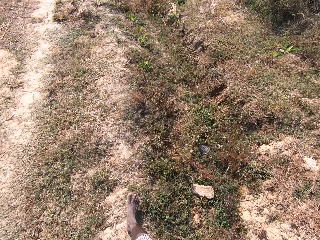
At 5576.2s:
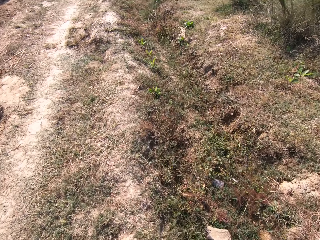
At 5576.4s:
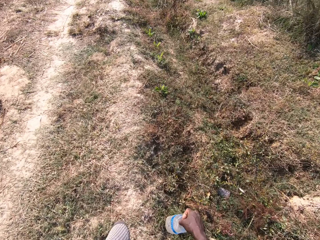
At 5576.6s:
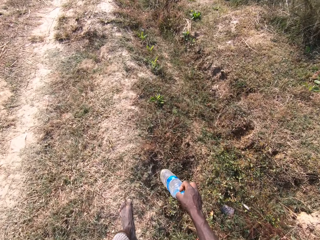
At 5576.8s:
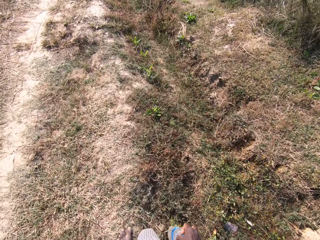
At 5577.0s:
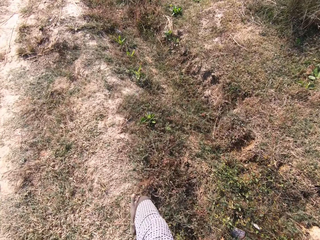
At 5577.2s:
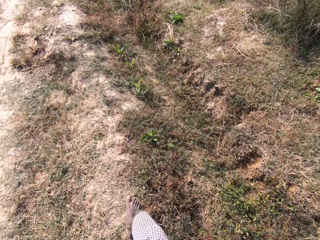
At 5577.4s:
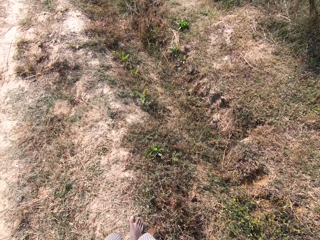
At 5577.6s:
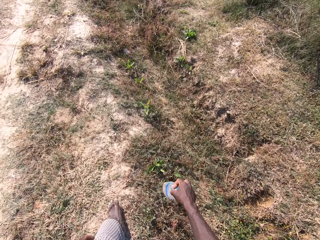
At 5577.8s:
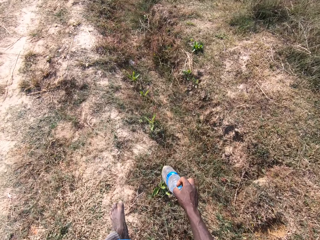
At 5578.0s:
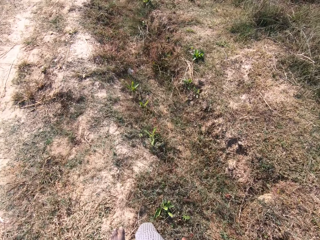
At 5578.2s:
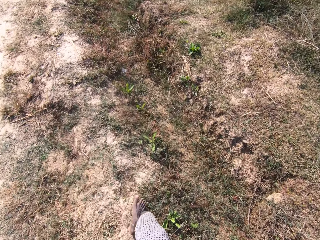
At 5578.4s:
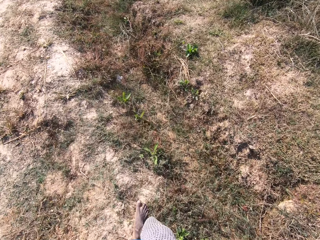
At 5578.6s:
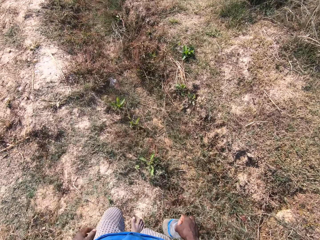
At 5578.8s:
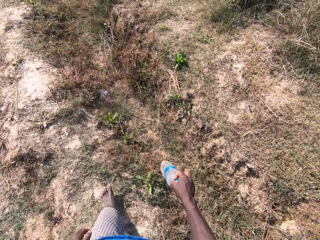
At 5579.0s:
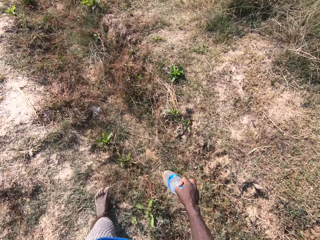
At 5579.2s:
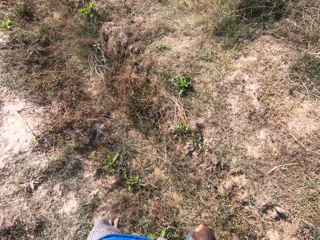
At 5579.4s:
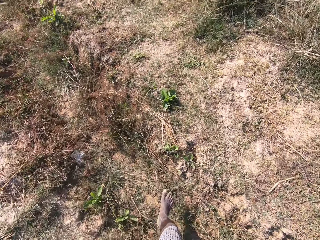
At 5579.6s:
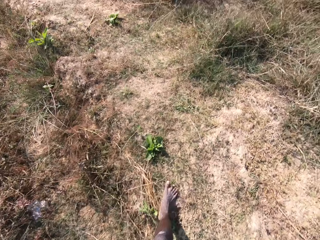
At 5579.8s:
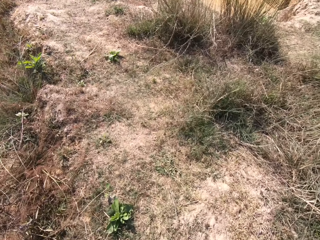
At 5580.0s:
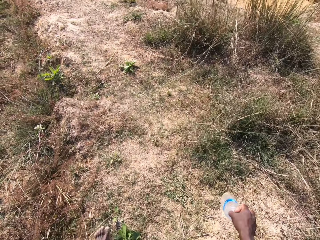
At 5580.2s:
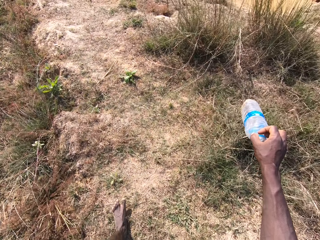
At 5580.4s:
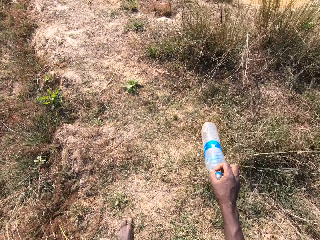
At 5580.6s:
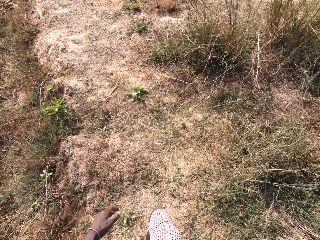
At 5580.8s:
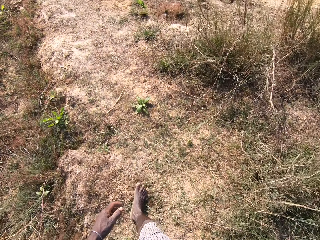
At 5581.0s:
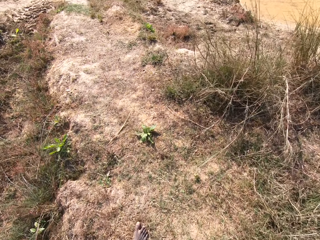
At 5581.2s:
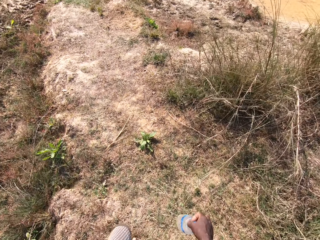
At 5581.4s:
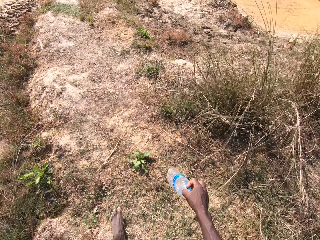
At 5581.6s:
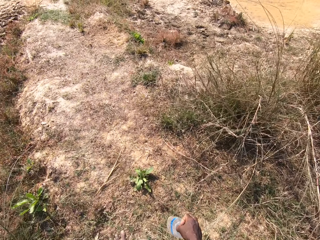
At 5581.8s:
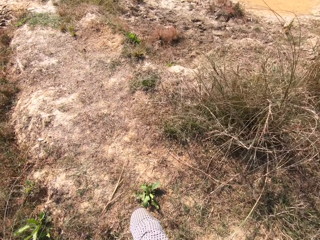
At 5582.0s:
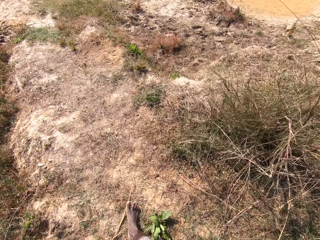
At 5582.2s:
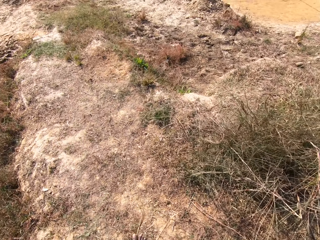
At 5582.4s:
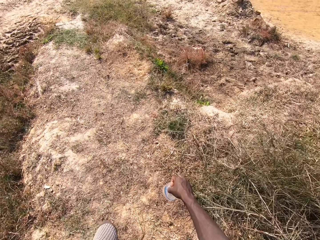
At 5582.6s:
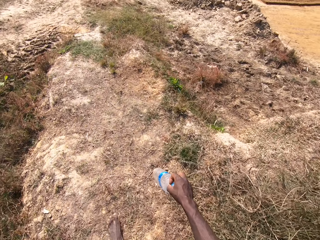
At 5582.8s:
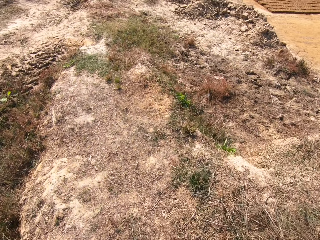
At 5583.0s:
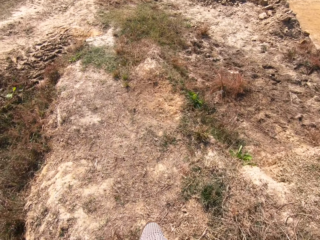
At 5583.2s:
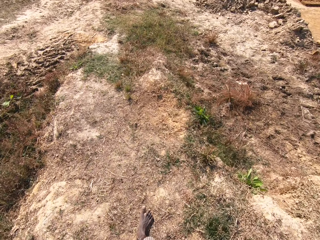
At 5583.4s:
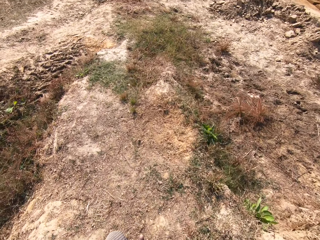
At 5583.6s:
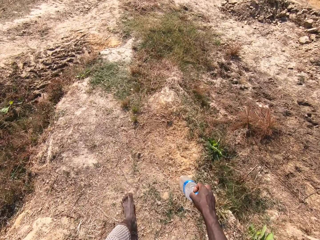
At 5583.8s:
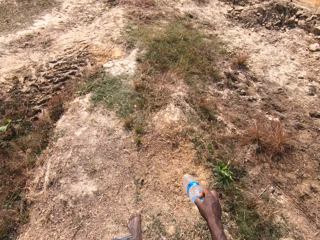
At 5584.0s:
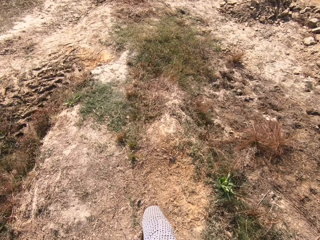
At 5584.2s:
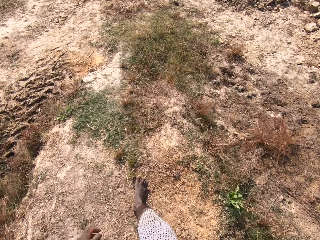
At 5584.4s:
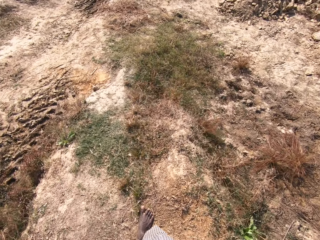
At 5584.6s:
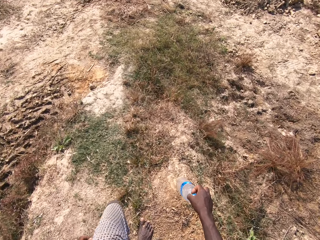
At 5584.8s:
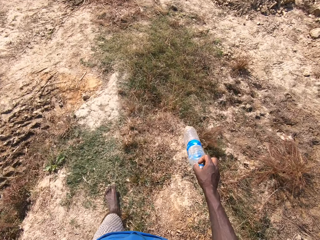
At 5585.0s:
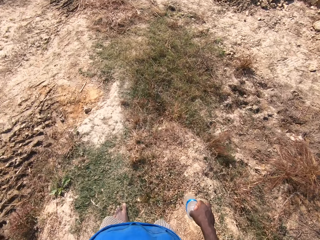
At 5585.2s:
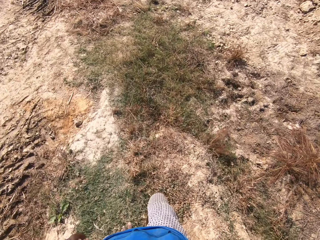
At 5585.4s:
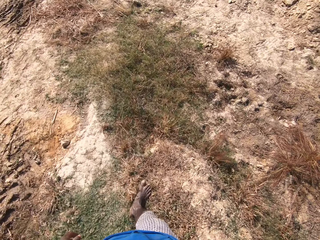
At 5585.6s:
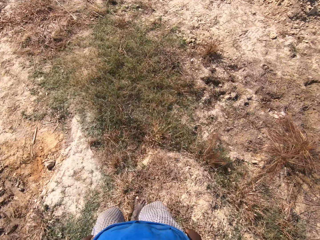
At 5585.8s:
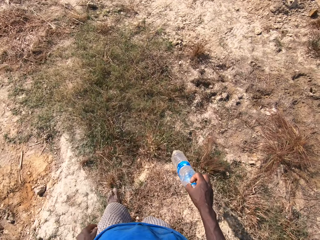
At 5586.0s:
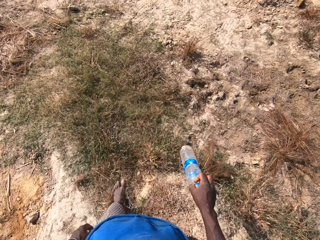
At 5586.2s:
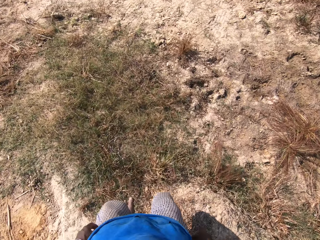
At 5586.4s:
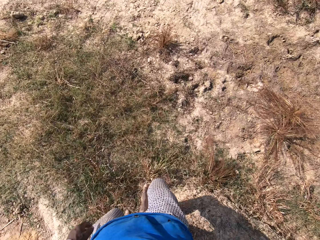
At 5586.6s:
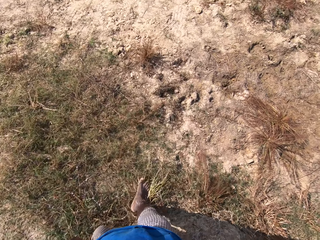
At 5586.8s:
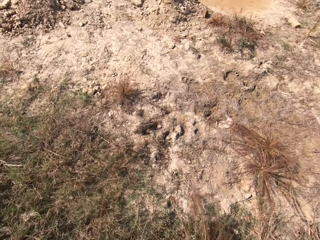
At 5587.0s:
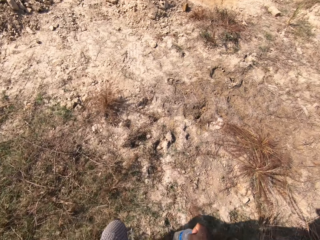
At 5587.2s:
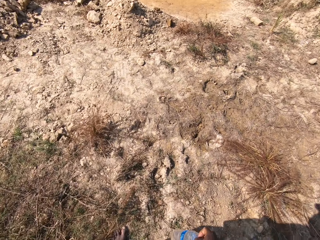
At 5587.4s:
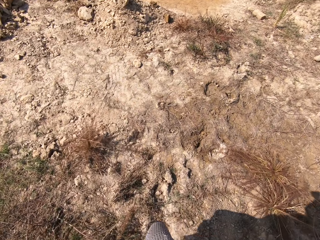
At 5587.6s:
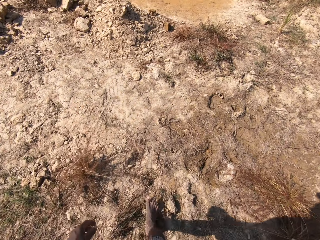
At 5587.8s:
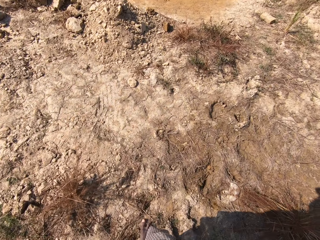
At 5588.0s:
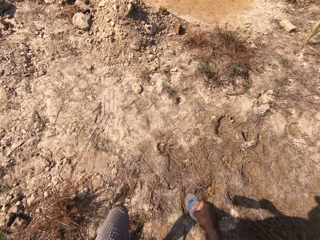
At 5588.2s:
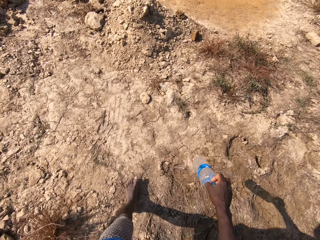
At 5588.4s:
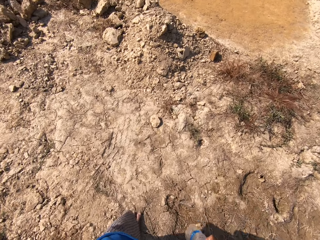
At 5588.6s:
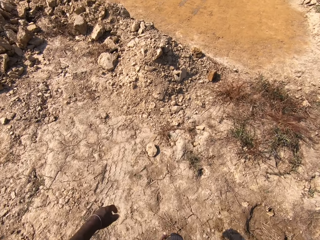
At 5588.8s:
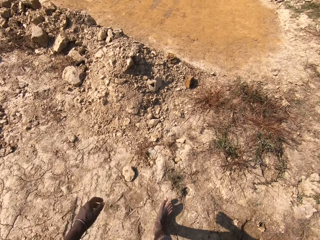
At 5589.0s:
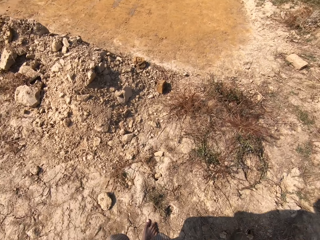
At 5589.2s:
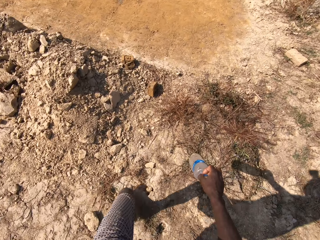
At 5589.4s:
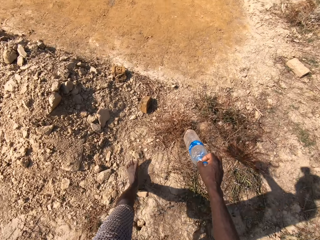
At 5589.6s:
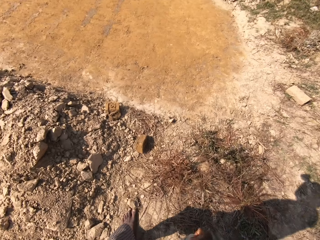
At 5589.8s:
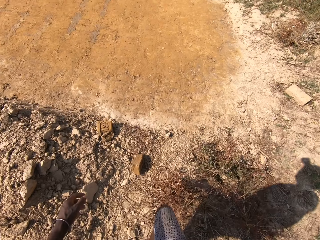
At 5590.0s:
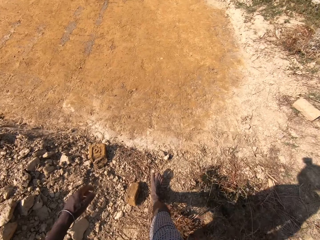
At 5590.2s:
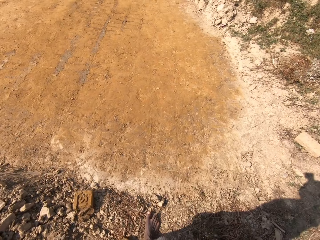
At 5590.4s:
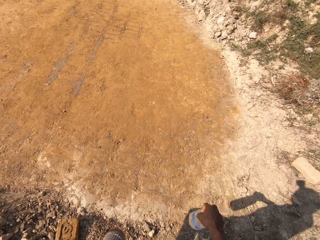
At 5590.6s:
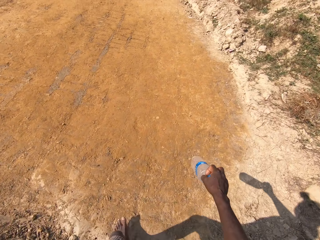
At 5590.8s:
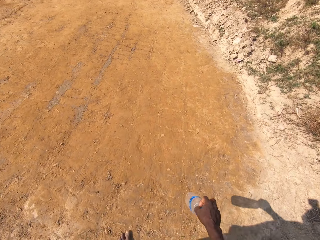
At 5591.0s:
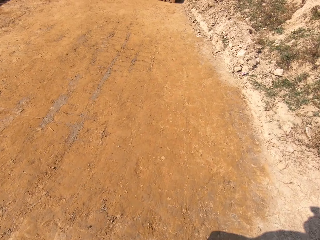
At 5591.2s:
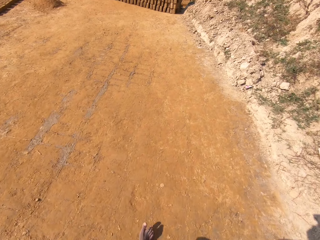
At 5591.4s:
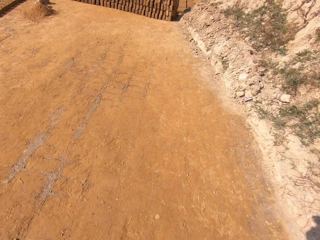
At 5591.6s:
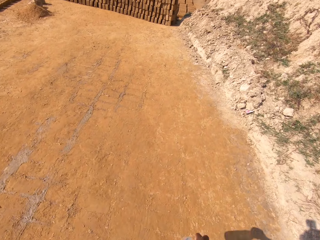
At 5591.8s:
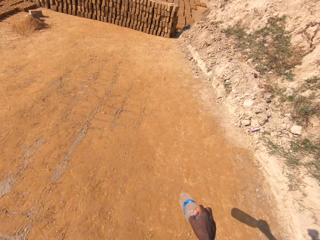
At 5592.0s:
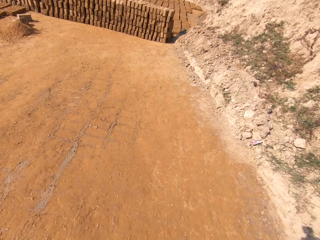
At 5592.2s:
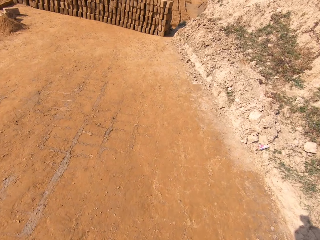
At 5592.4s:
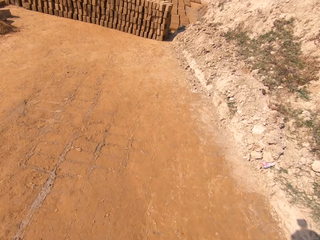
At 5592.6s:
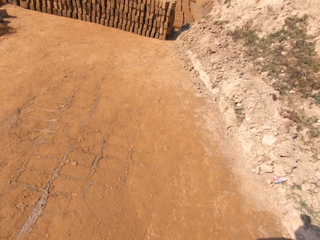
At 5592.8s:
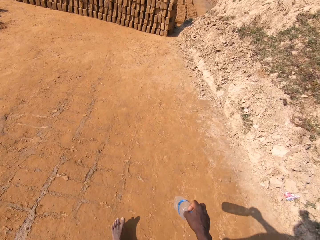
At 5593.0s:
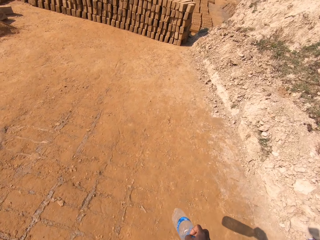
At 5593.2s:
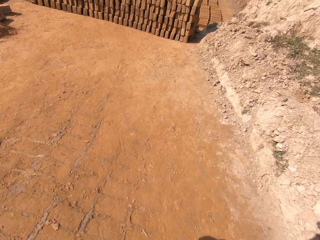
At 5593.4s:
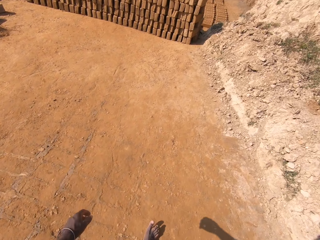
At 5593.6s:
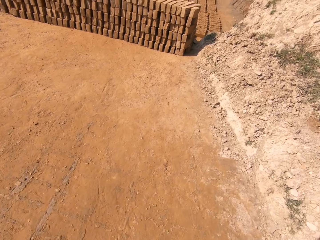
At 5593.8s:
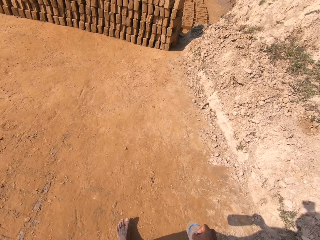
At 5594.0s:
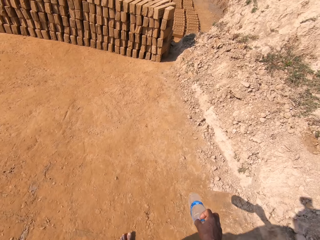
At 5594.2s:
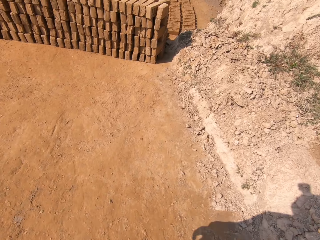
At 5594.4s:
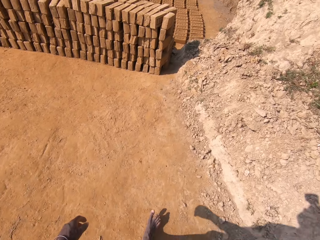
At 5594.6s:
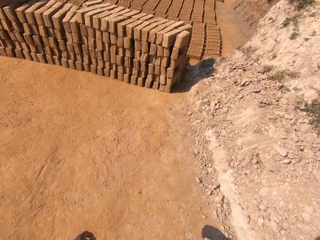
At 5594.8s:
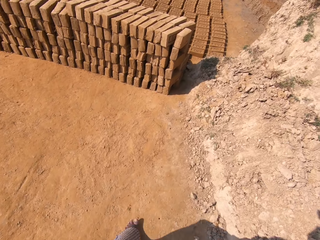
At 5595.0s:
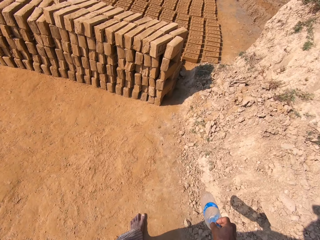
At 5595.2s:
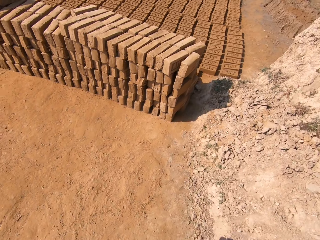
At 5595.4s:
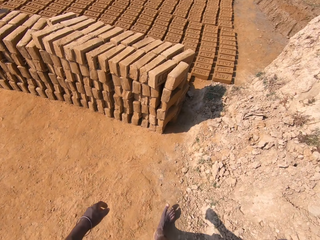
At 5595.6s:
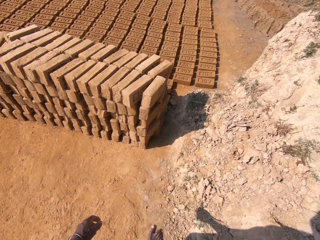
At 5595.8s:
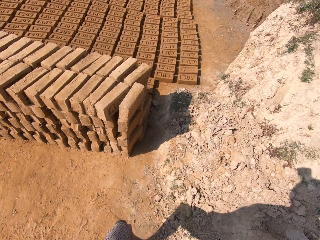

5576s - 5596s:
The camera wearer walks around and holds the bottle. They hold the bottle again. They walk around and talk. They talk again. They hold the bottle and walk around. They hold the bottle and walk on the ground.

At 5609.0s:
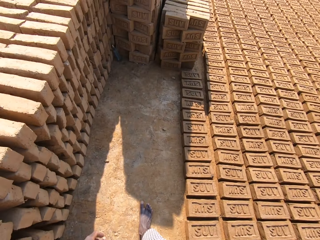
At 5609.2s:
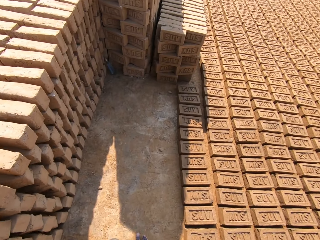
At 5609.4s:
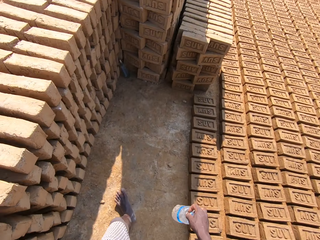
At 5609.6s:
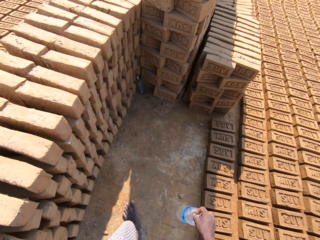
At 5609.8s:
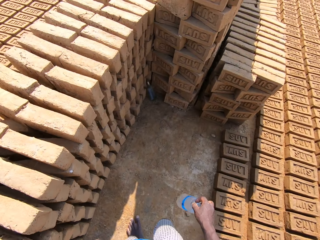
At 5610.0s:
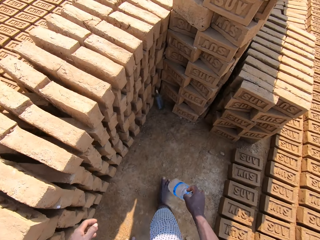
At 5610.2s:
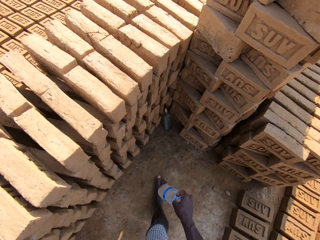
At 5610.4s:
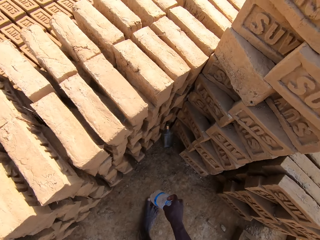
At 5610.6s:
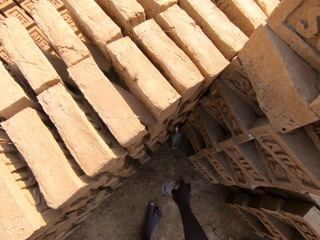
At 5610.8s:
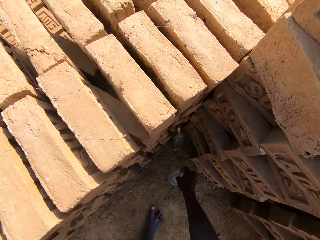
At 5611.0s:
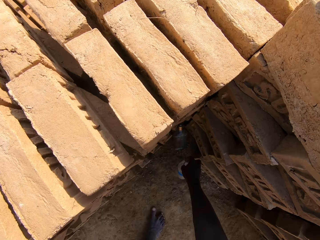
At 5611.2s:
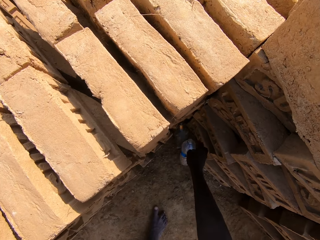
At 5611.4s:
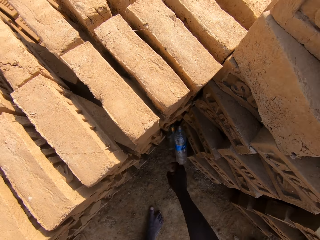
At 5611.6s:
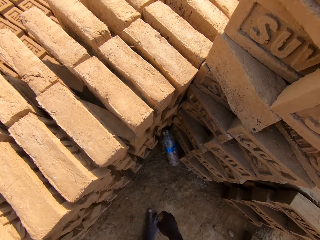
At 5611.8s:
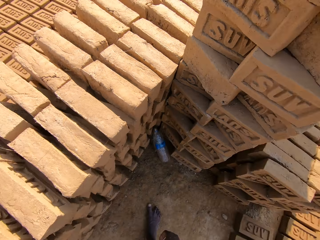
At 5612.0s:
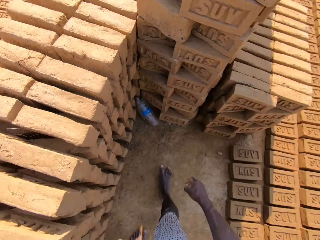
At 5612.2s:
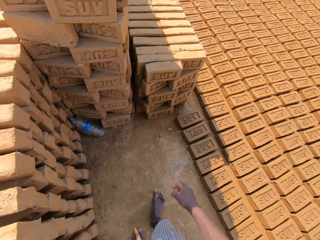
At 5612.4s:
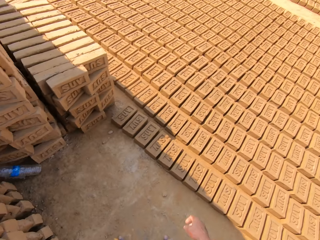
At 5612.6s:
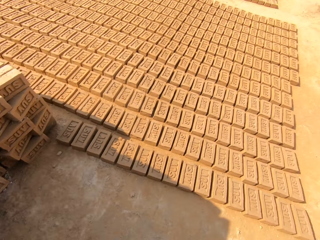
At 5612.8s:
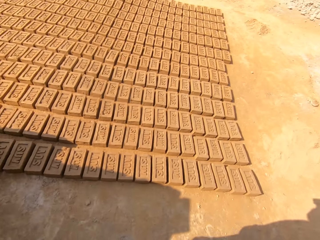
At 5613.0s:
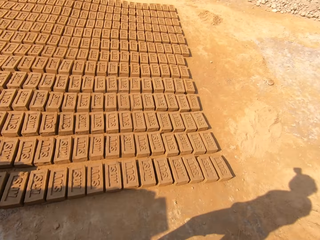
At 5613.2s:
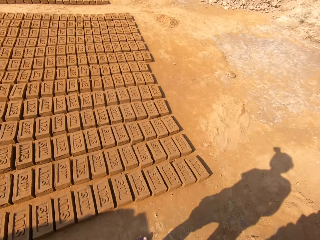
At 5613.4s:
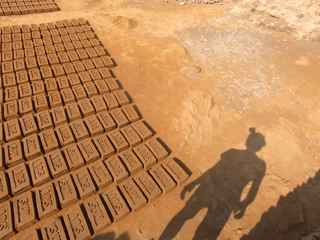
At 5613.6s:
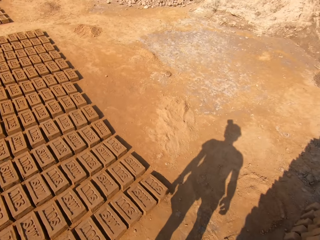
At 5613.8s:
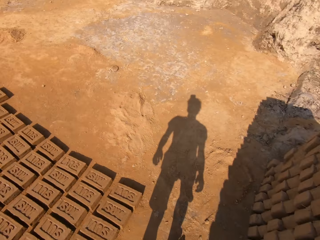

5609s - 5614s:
The camera wearer puts the water bottle on the ground and walks on the ground.
